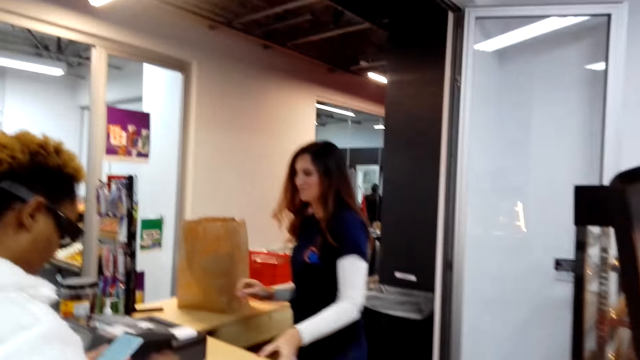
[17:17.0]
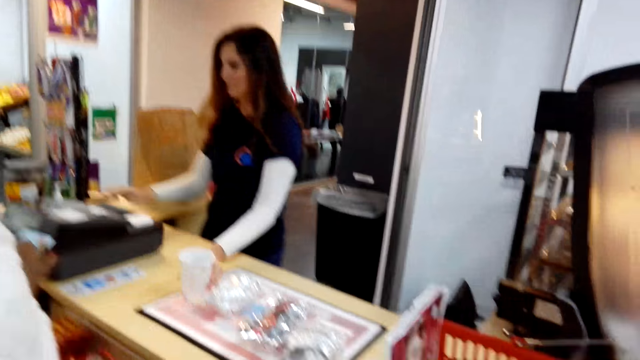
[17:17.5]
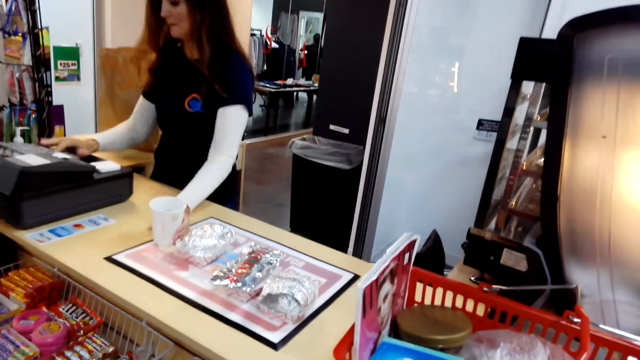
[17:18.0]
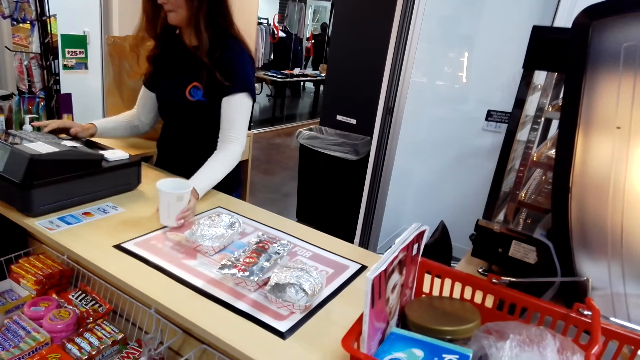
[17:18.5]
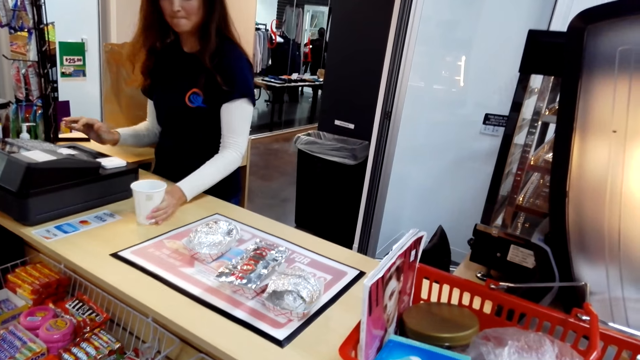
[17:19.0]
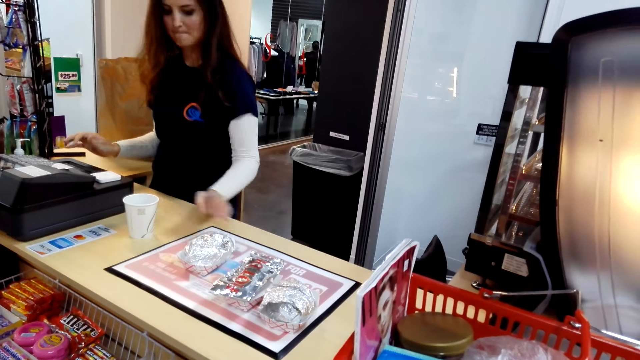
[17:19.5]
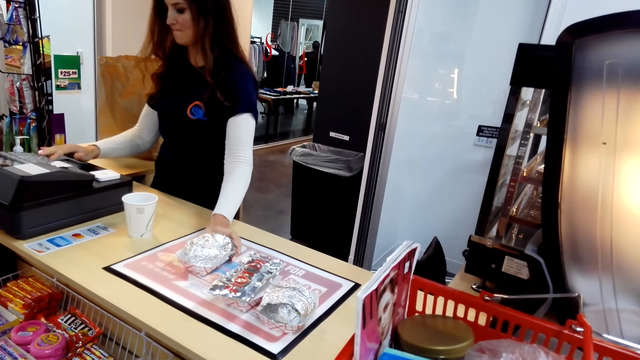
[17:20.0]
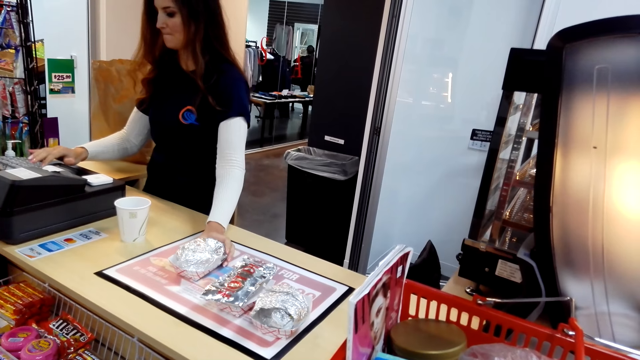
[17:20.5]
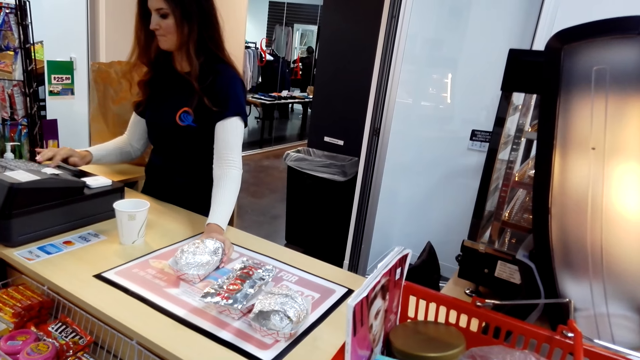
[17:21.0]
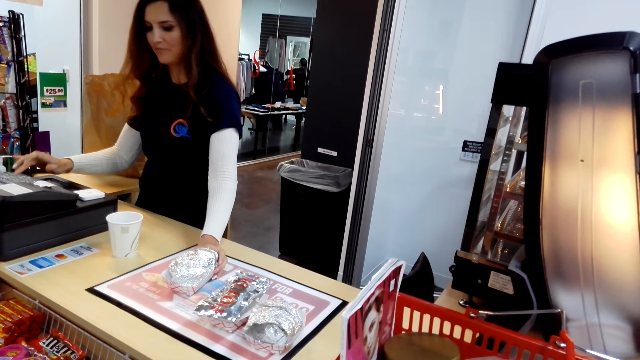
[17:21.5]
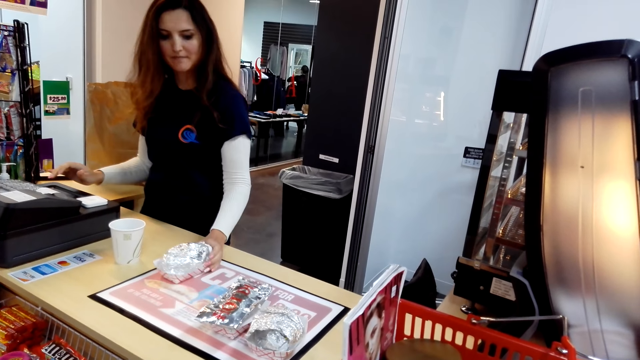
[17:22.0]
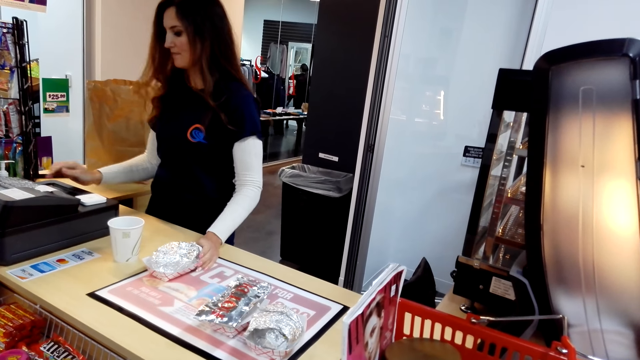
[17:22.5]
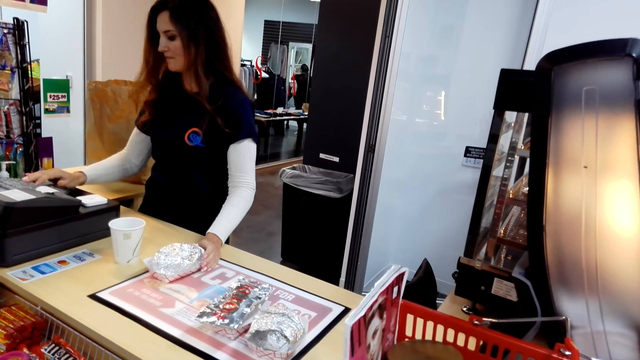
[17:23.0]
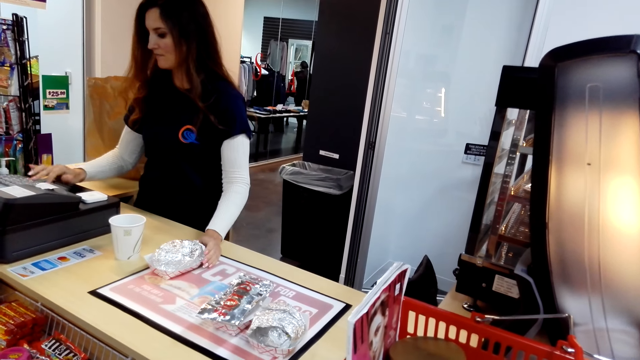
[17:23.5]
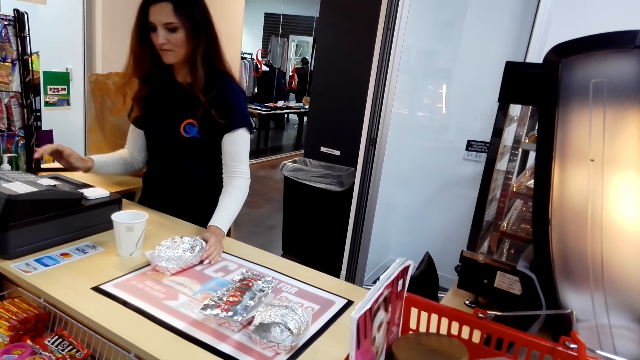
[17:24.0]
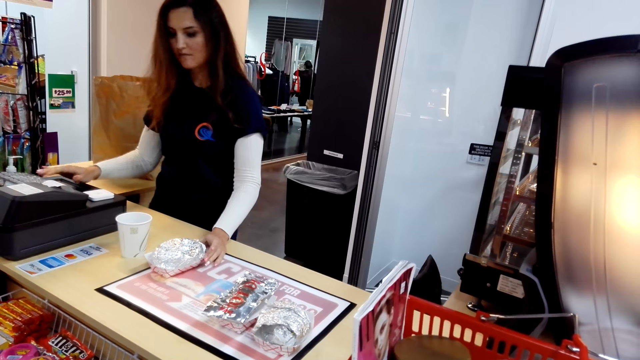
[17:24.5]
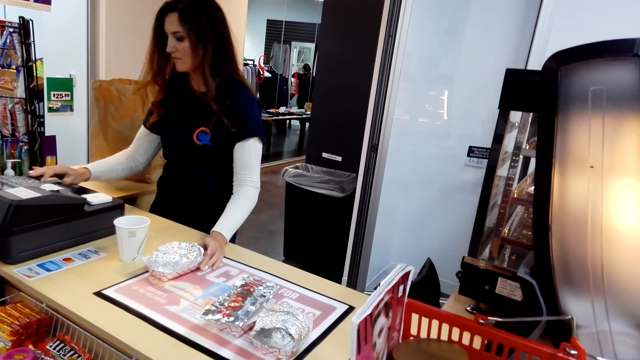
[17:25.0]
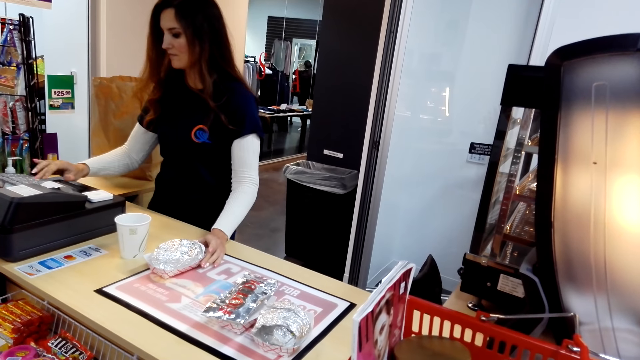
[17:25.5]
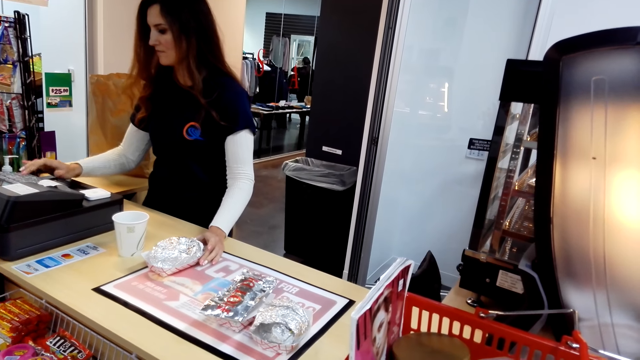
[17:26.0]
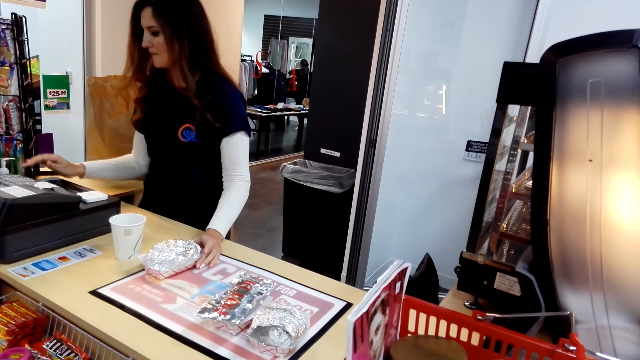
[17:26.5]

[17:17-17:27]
A woman itemizes the items. The woman holds the tumbler, holds the sandwich and calculates the price.

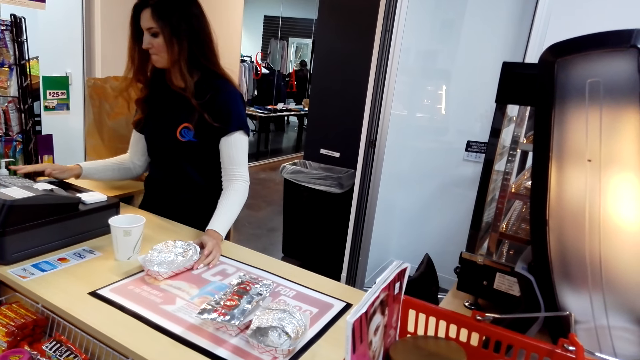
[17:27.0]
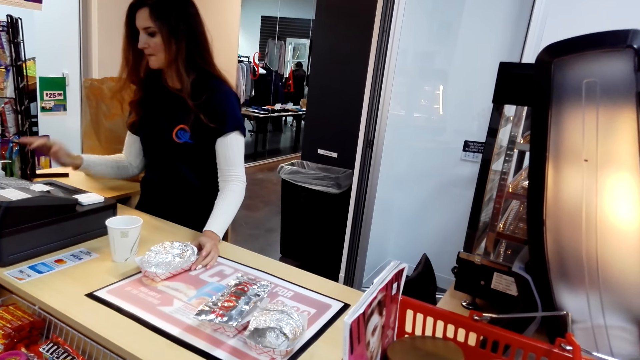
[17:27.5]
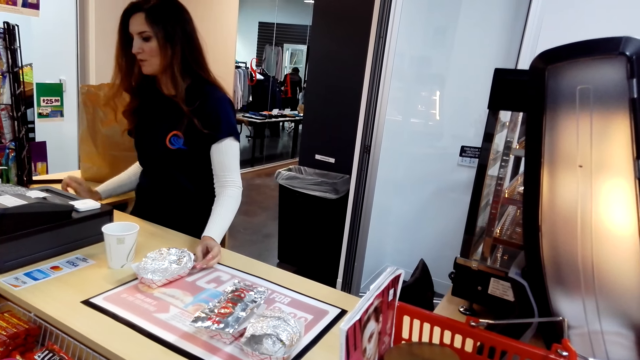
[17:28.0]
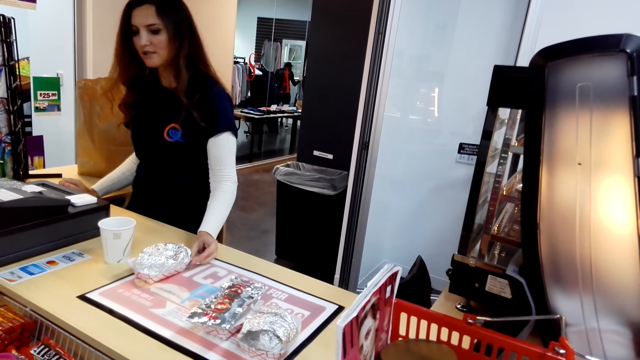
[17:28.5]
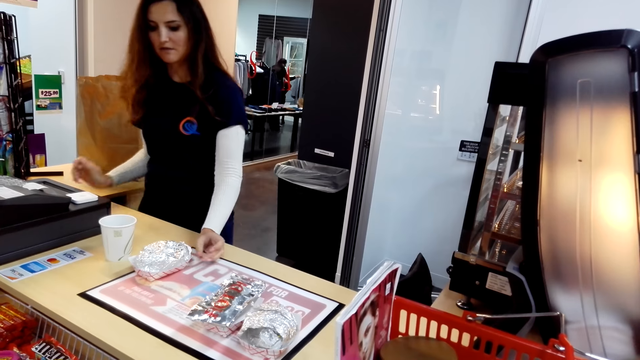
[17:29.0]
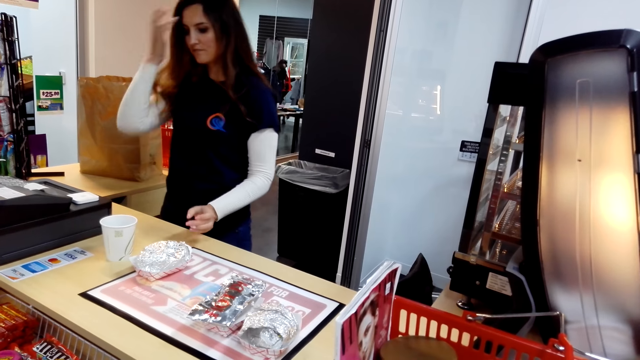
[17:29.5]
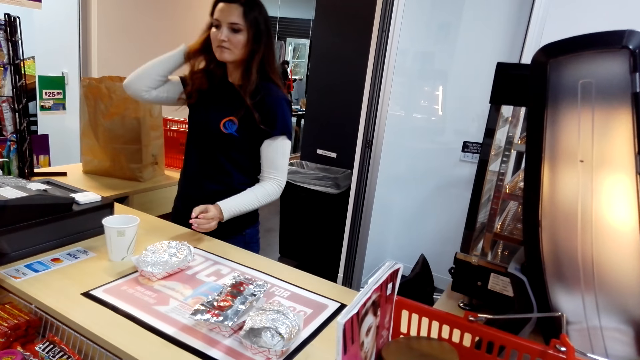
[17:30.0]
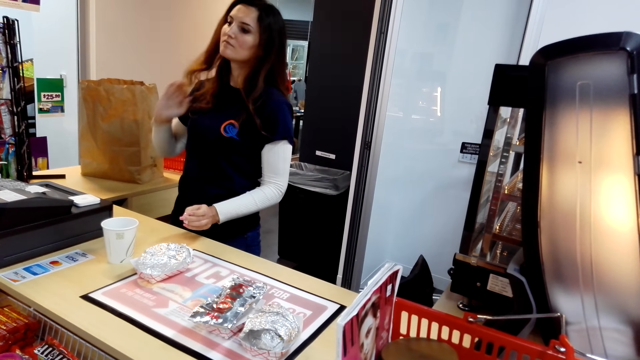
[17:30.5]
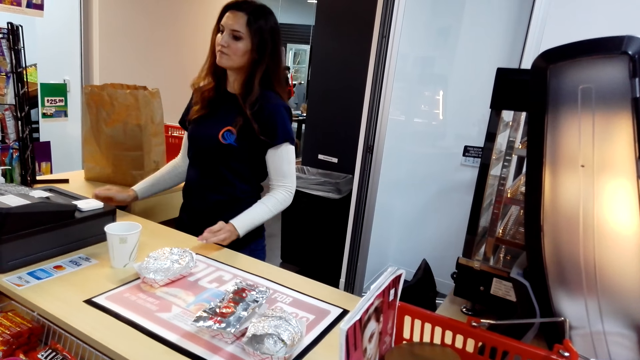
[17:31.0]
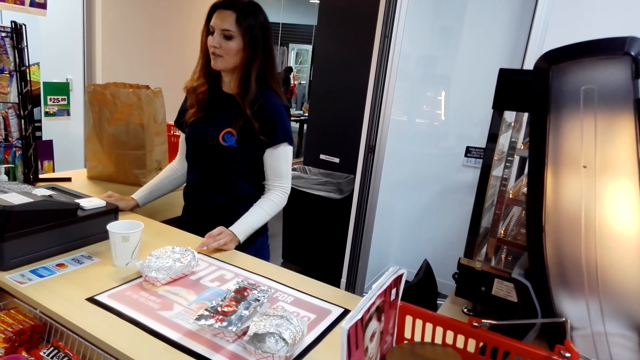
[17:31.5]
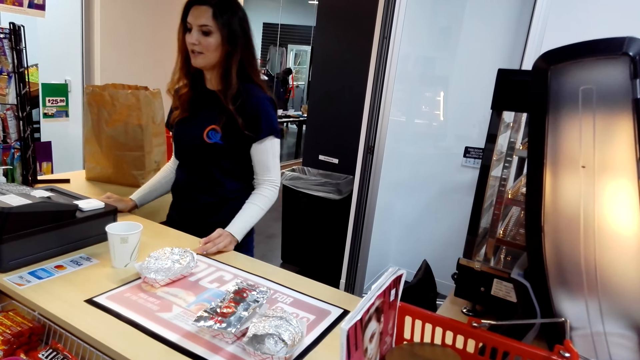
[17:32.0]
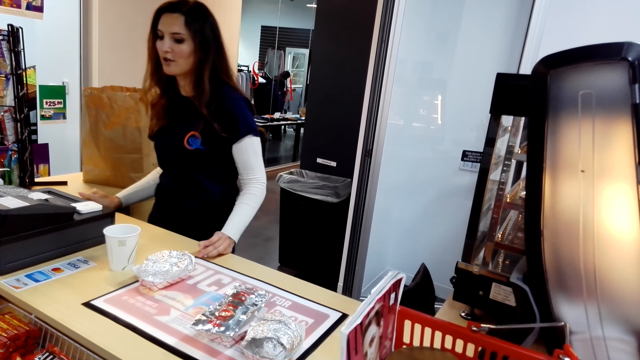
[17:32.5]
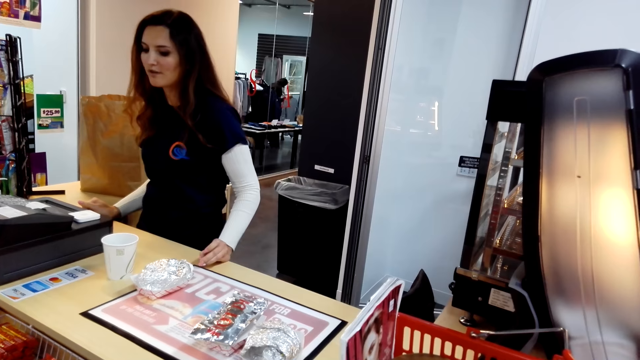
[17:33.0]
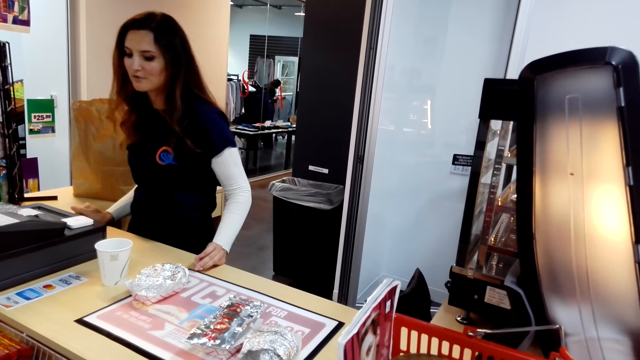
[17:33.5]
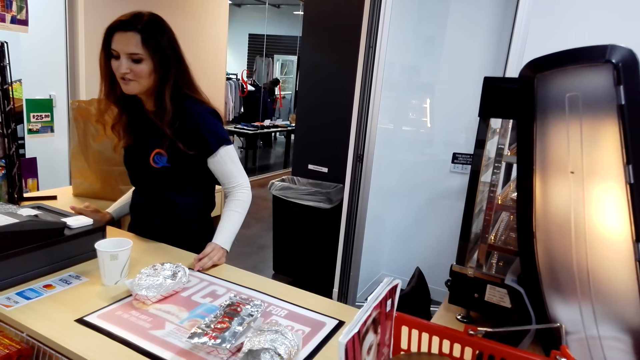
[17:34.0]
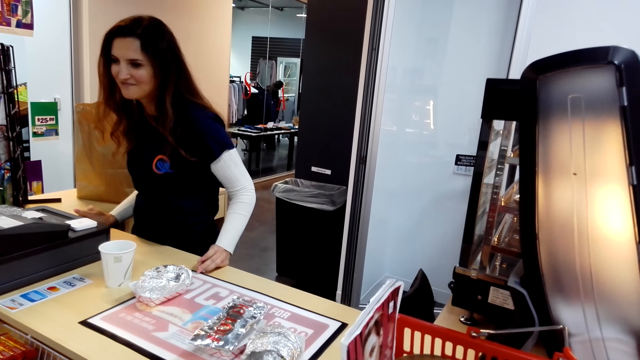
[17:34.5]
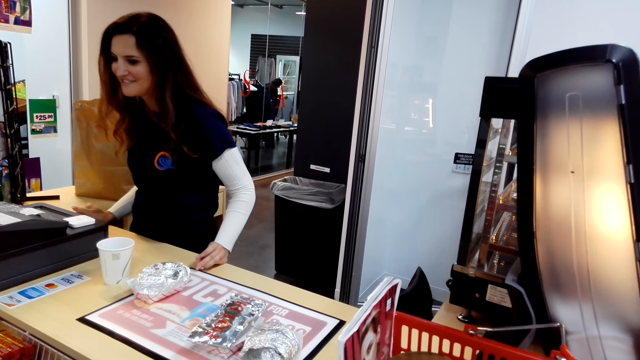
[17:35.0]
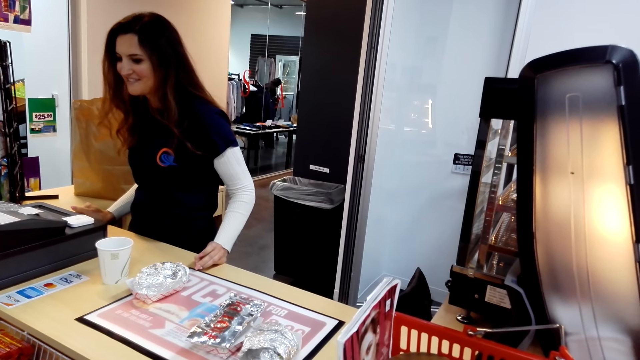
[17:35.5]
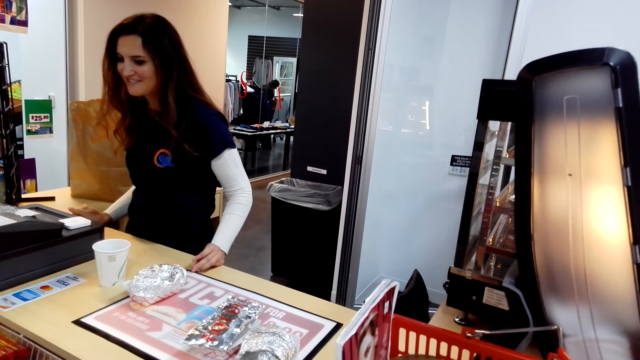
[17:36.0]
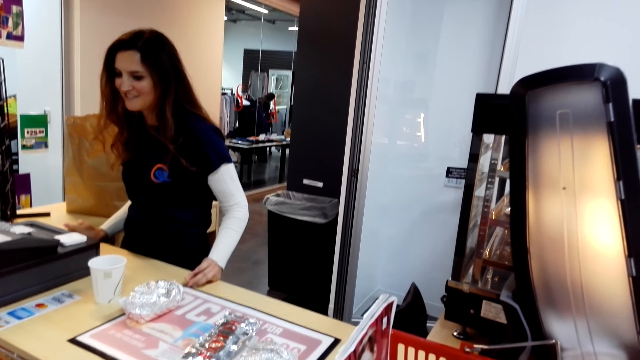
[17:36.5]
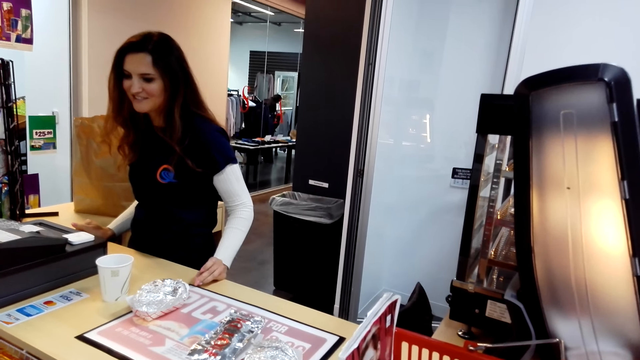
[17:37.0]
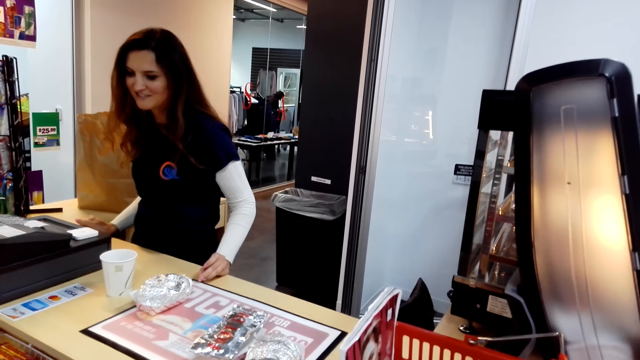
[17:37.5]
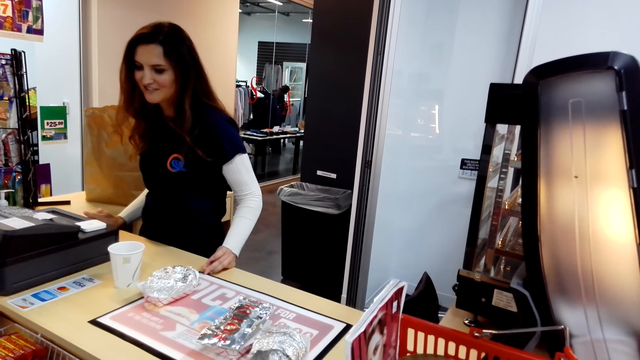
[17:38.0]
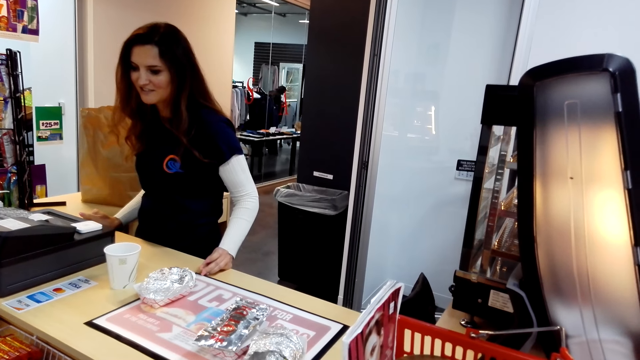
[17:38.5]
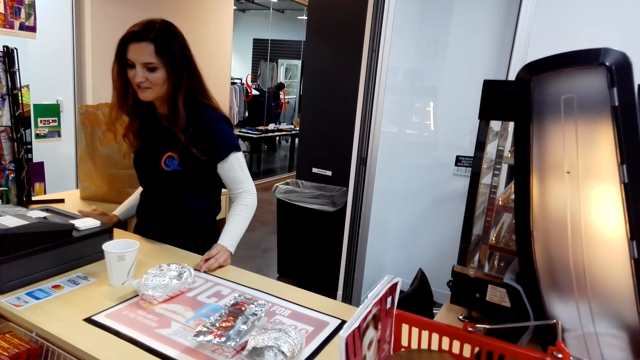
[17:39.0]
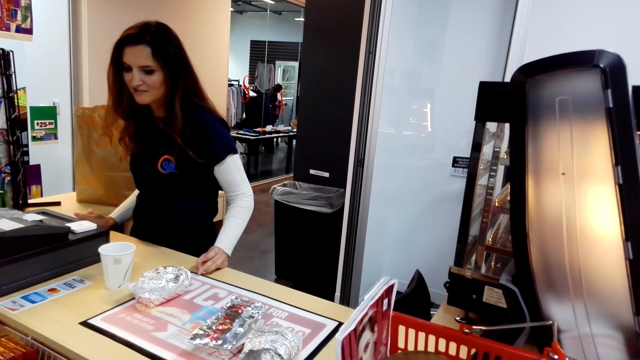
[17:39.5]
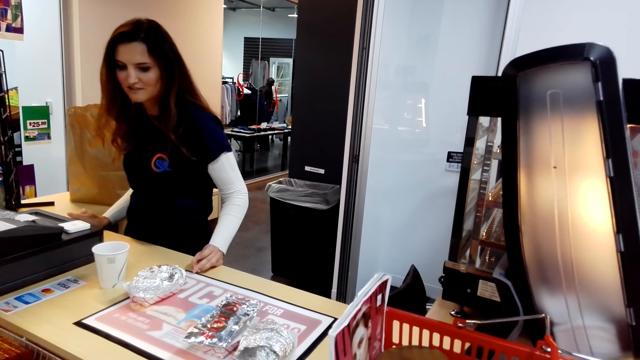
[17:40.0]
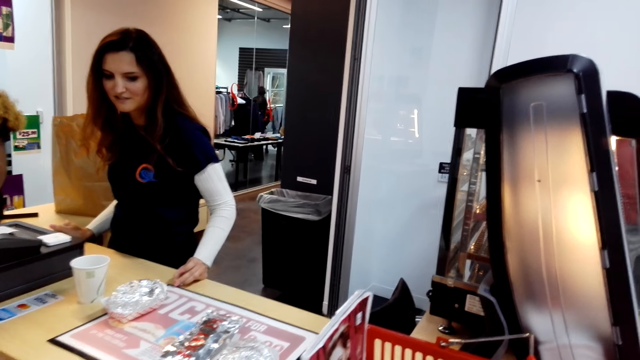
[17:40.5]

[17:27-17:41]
A woman touches her hair. The woman fixes the hair. The woman converses with another woman.
